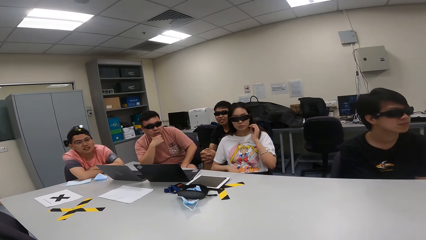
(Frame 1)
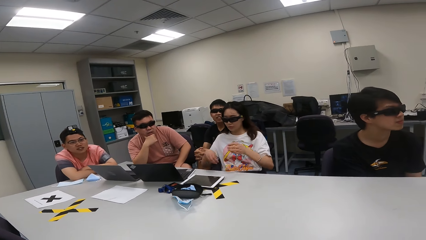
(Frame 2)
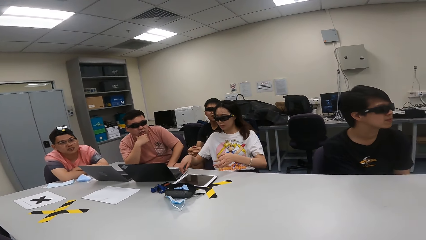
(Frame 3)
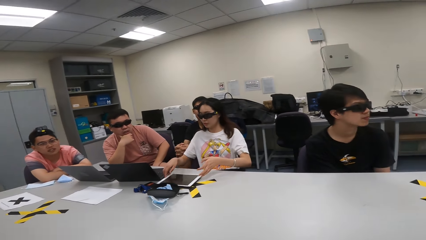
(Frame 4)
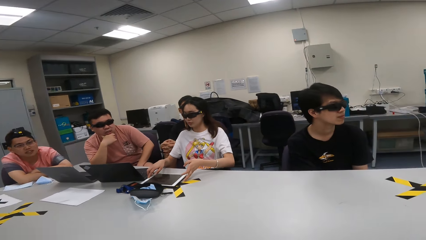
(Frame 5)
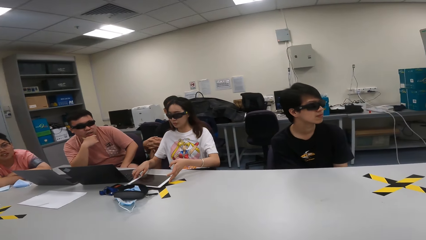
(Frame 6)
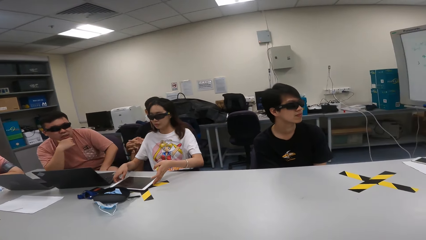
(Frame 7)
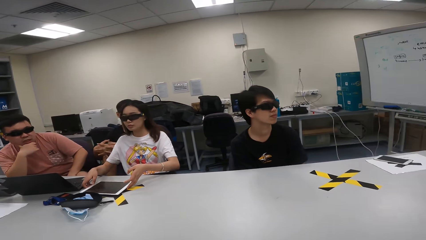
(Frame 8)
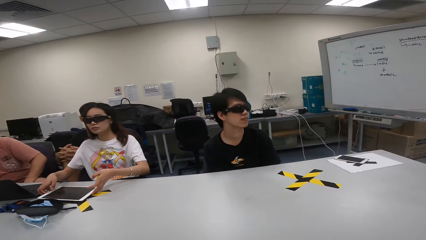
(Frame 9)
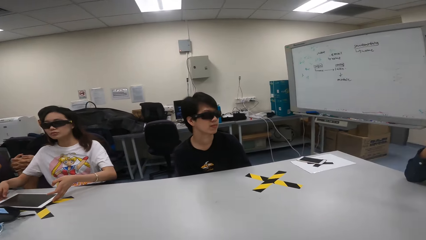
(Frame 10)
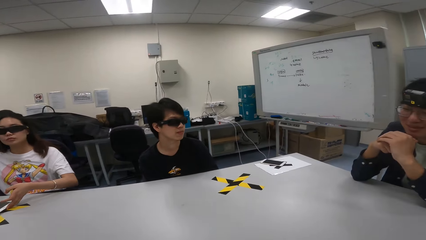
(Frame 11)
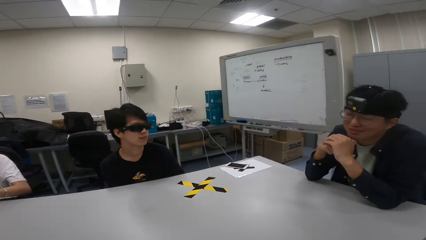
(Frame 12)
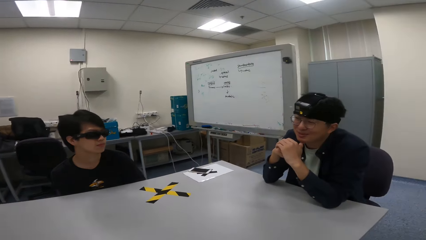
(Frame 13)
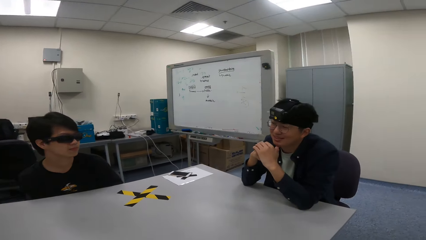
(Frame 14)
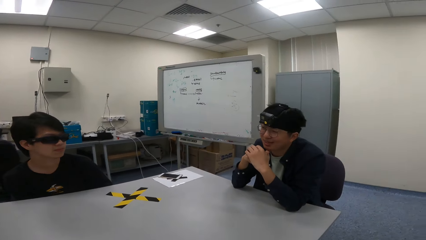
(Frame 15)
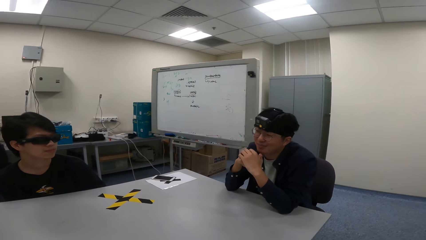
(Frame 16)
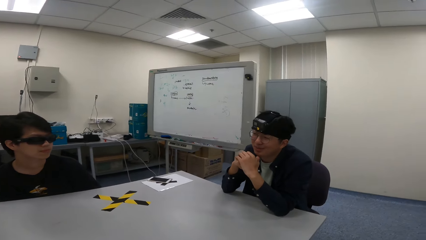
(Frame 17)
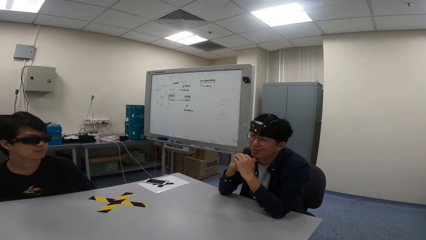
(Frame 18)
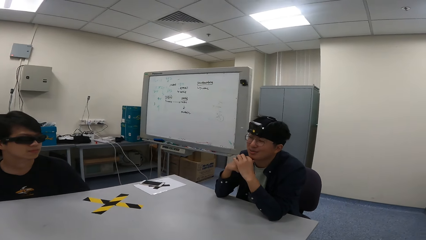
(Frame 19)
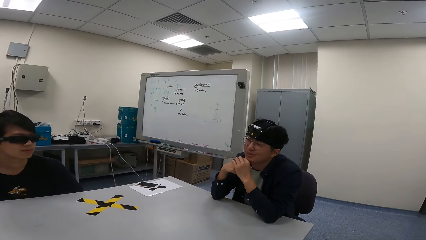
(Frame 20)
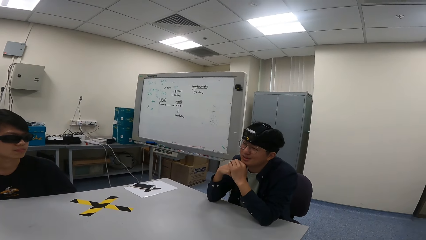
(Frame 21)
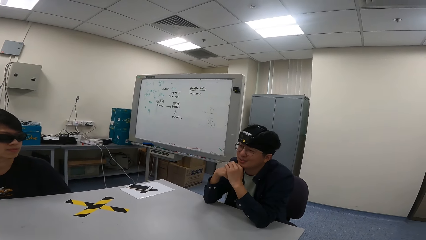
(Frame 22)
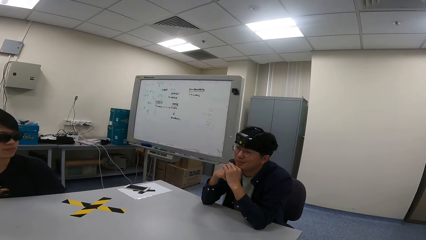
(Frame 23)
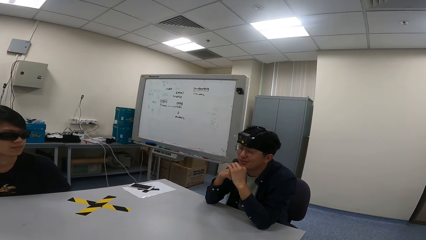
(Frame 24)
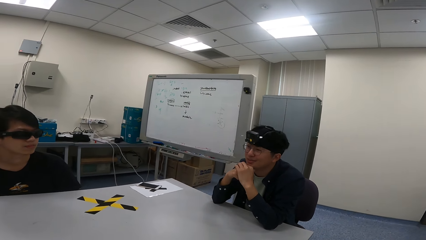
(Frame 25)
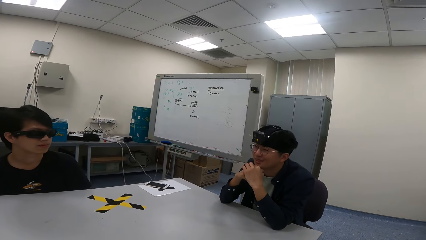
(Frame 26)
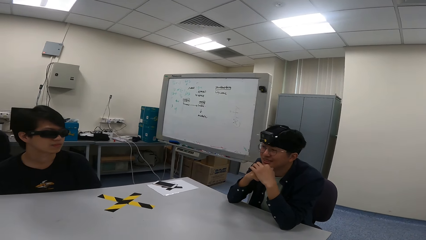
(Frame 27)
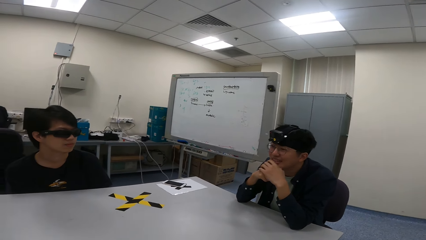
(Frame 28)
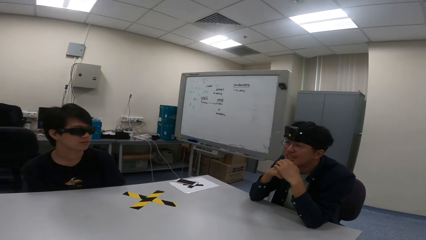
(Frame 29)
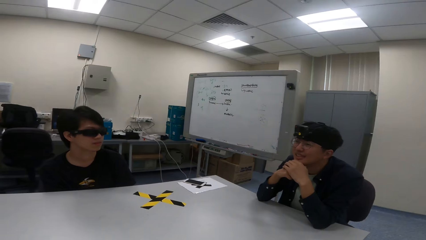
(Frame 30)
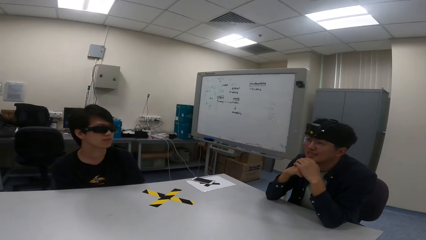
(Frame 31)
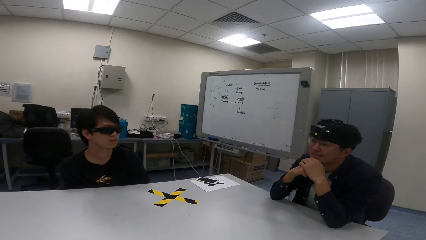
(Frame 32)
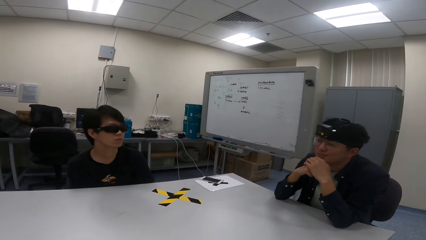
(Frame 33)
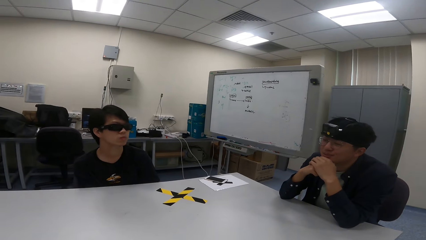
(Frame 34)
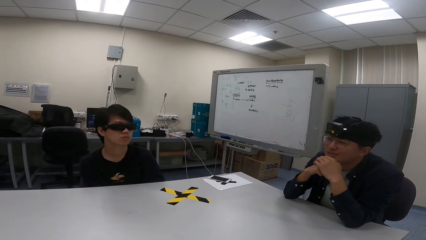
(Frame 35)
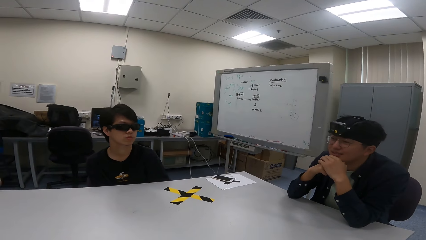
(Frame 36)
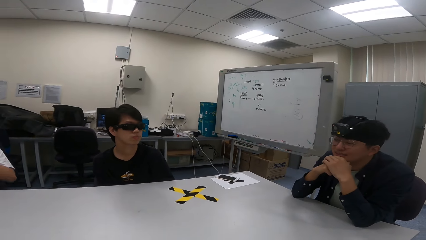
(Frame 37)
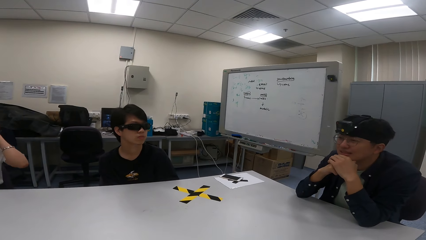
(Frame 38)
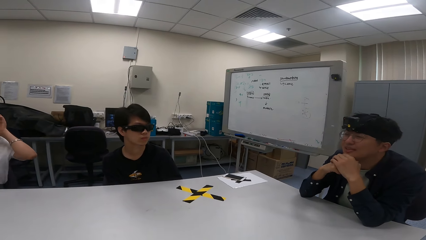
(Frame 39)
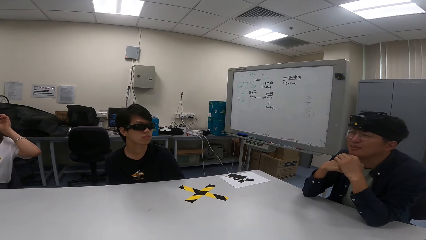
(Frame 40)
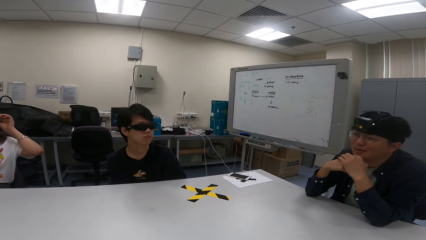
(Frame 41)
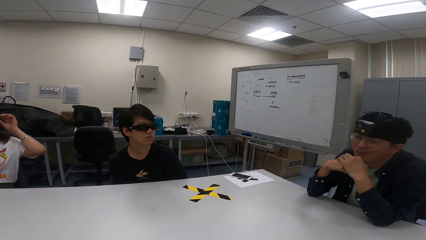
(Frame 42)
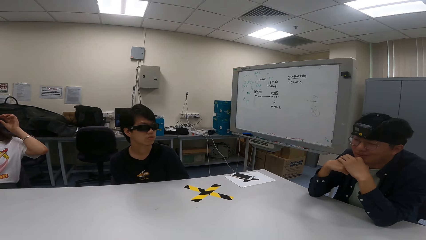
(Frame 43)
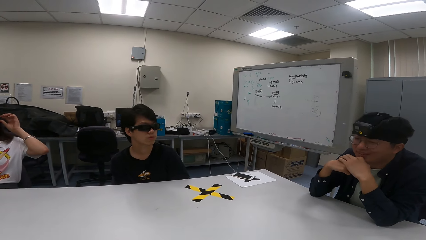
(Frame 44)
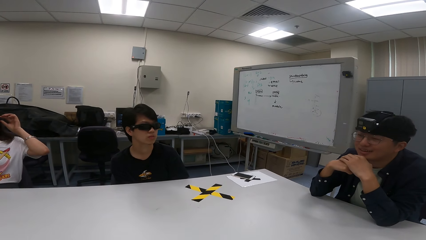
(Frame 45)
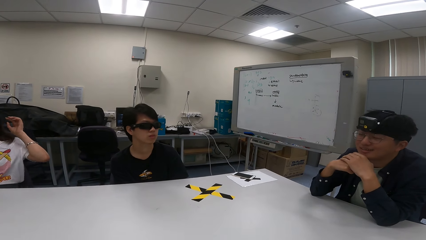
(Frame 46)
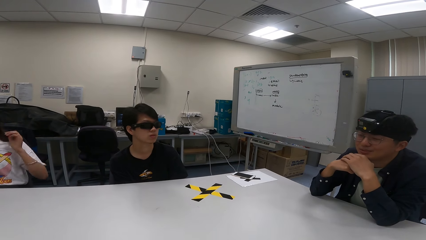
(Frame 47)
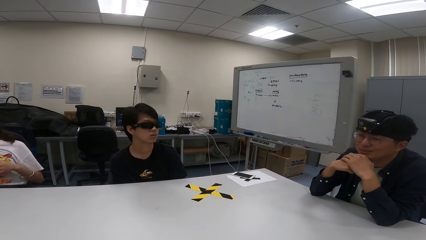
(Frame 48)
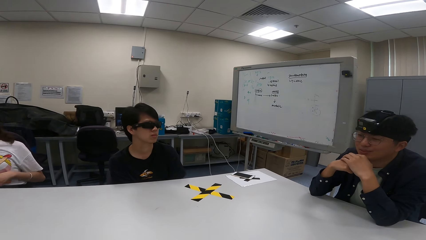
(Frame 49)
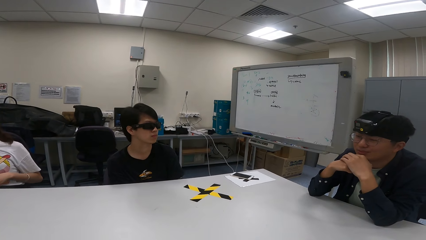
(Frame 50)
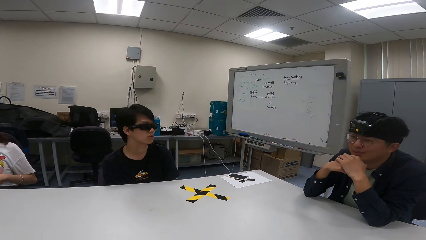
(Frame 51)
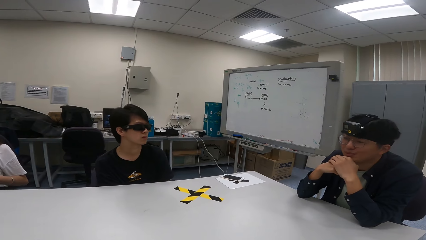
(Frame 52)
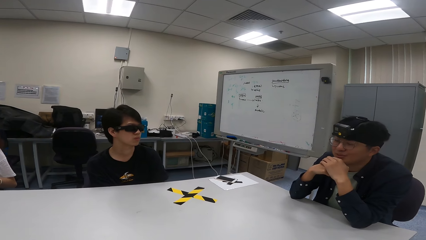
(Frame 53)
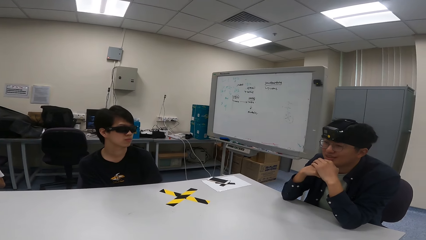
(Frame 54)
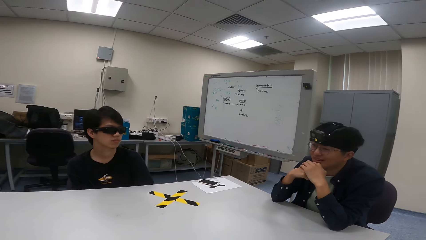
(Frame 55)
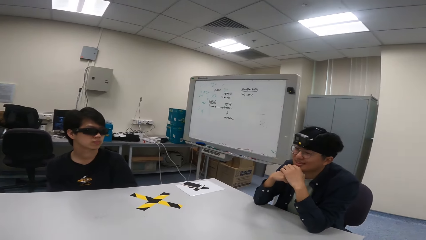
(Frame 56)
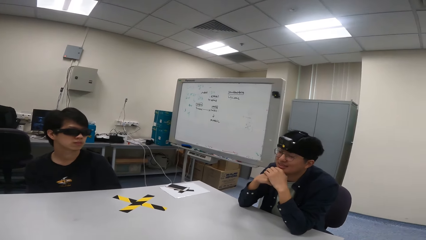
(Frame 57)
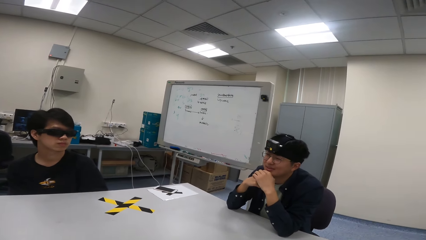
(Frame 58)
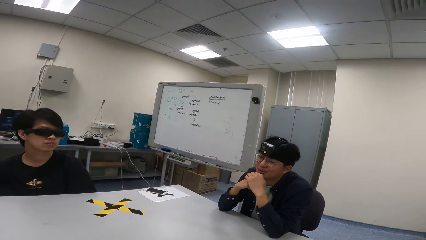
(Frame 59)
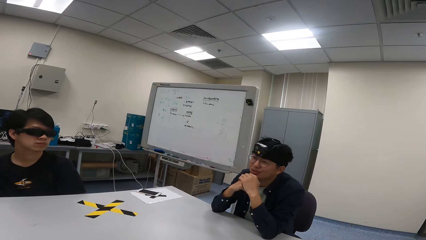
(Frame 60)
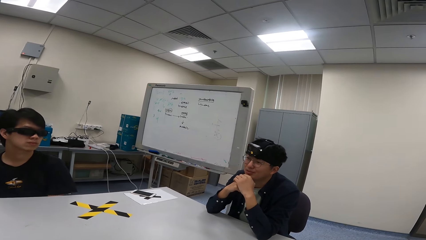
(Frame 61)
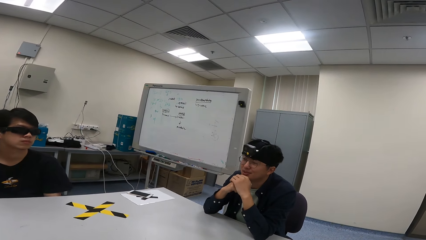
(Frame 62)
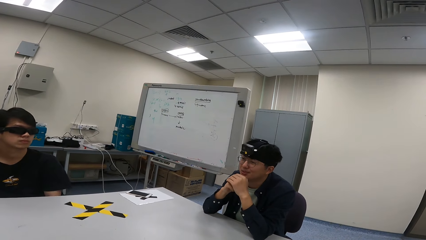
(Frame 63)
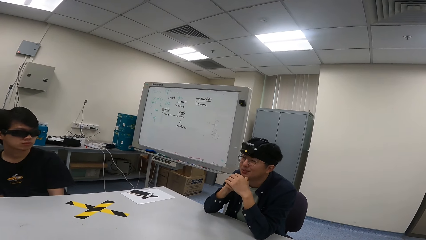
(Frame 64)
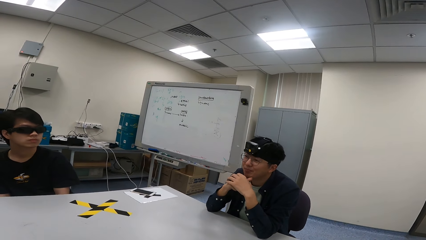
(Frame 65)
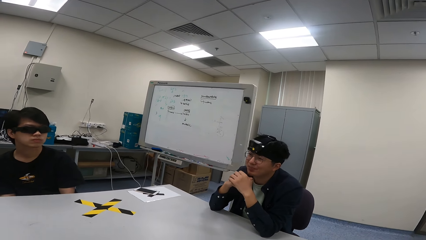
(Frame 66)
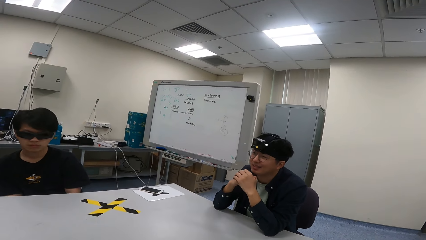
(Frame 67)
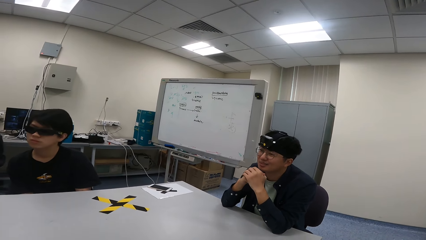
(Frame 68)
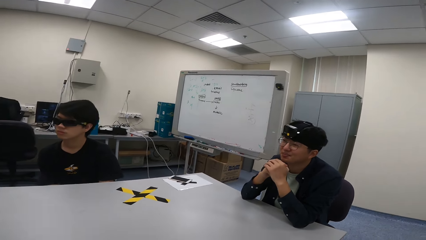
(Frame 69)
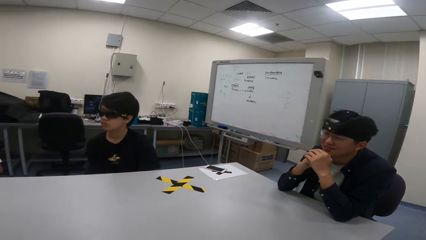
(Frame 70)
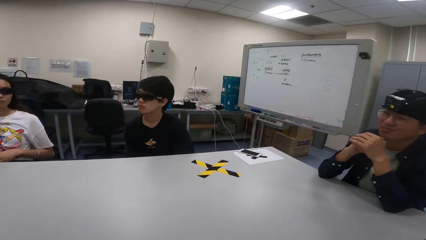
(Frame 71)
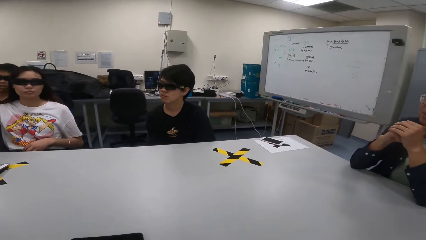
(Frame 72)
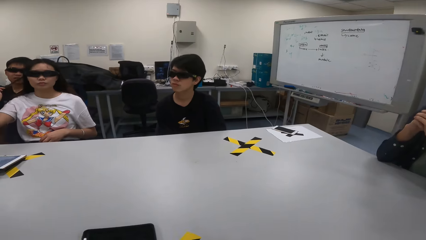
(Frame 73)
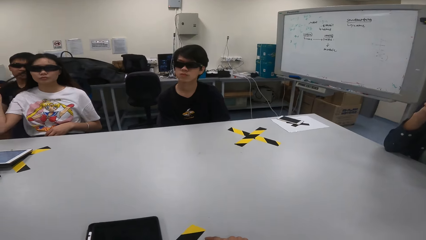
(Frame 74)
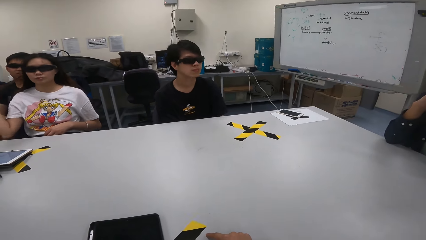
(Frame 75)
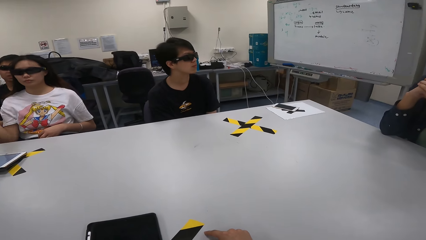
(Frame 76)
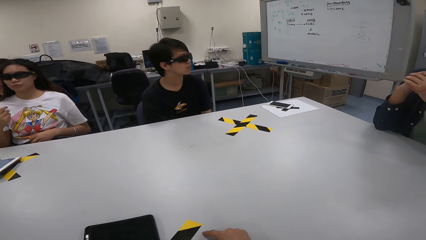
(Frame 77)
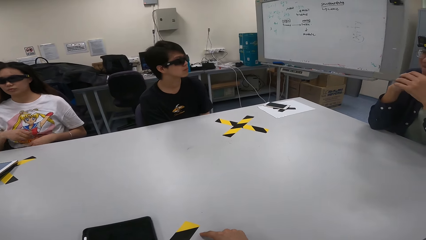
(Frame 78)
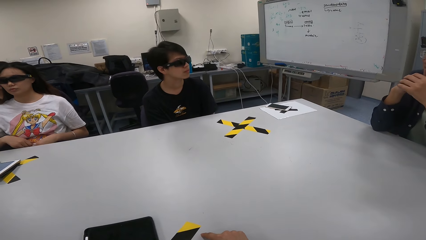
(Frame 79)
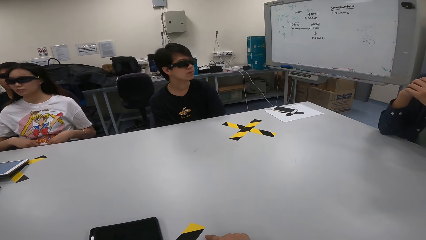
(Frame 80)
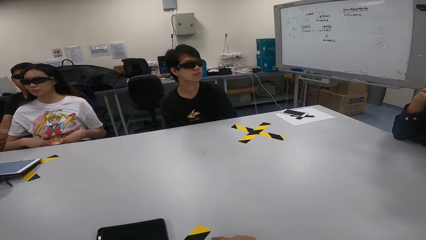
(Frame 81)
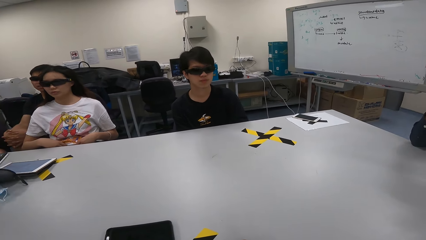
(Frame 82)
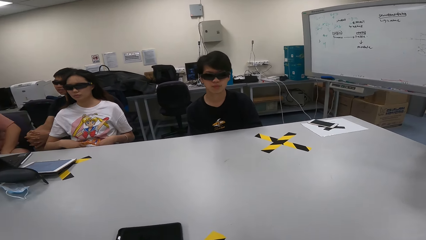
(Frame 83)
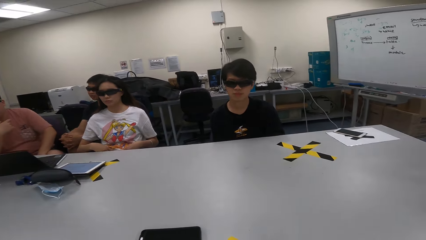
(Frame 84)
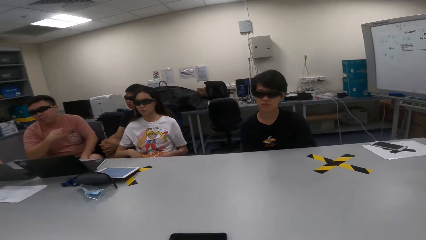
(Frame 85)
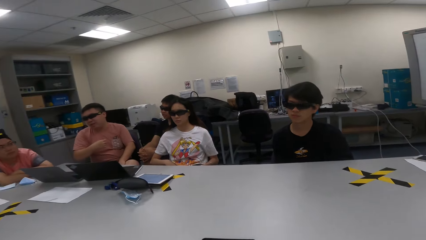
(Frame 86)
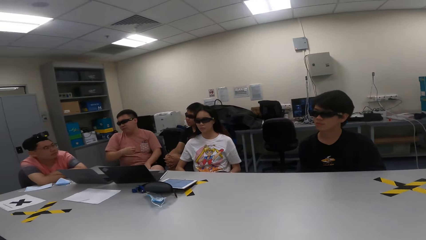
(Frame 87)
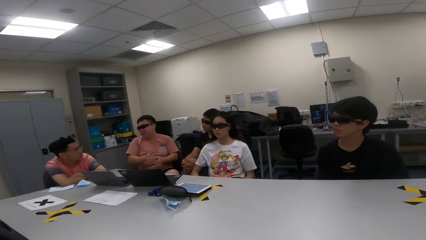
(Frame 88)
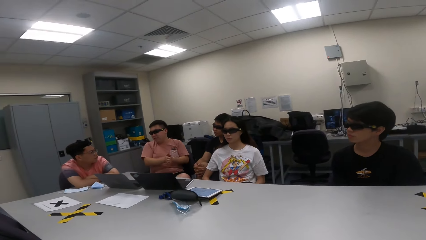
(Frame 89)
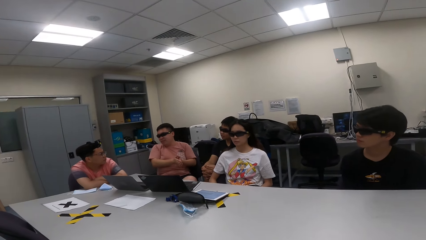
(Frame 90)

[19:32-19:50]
A person touches the laptop on a table. Another person converses. A third person nods the head. The first person touches the shades. The third person nods the head. The first person straightens the hair and straightens the cloth.
